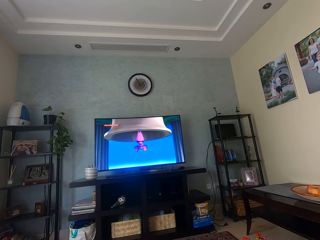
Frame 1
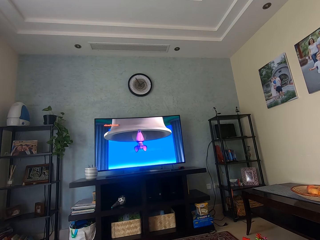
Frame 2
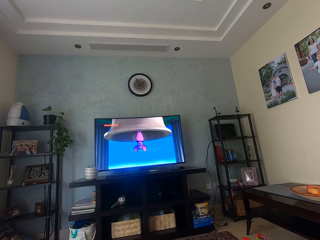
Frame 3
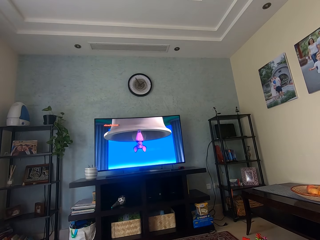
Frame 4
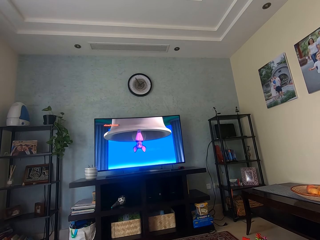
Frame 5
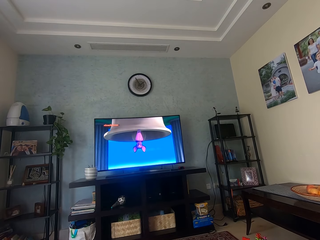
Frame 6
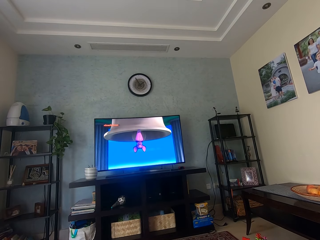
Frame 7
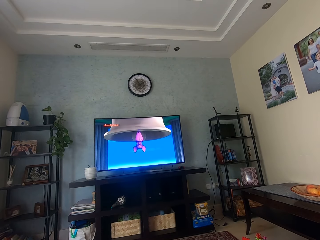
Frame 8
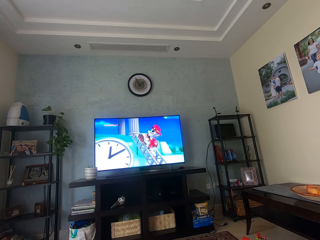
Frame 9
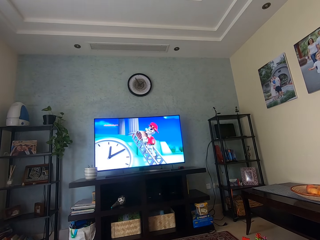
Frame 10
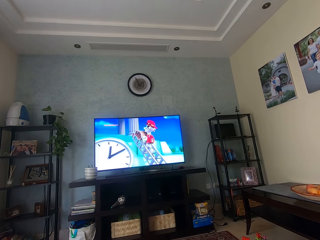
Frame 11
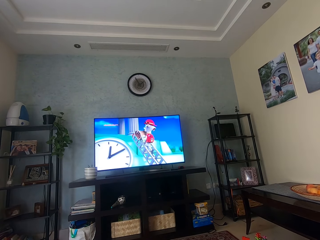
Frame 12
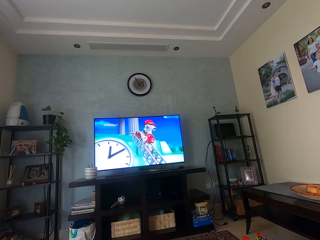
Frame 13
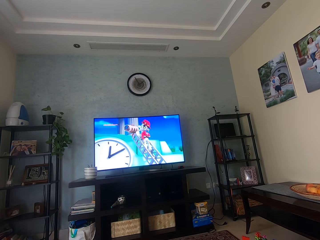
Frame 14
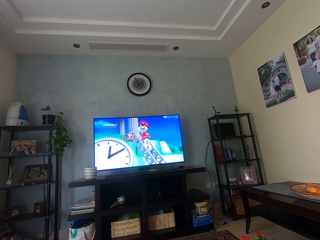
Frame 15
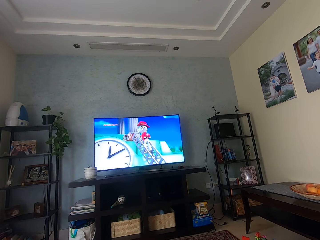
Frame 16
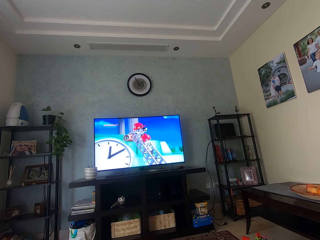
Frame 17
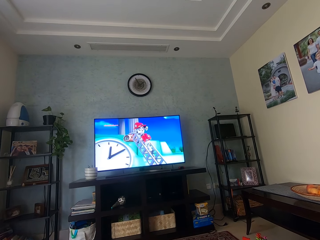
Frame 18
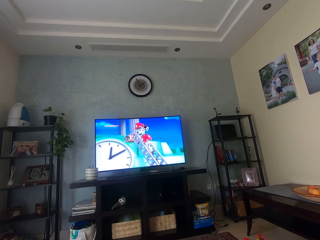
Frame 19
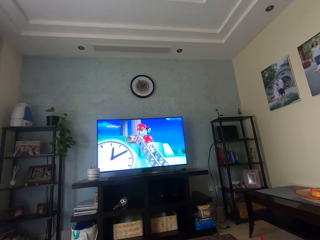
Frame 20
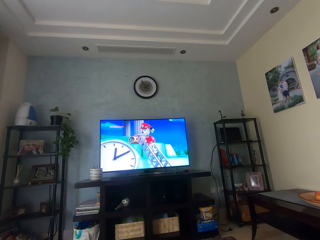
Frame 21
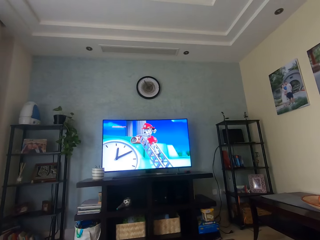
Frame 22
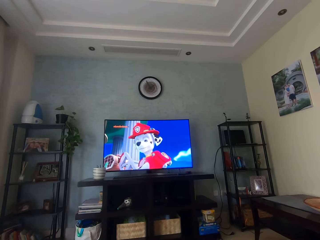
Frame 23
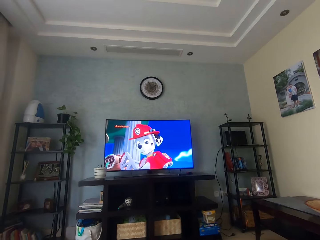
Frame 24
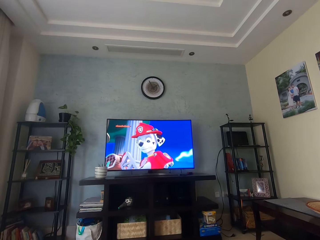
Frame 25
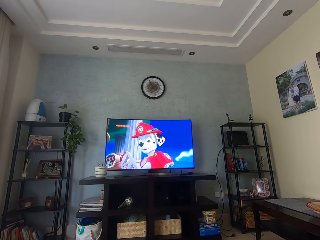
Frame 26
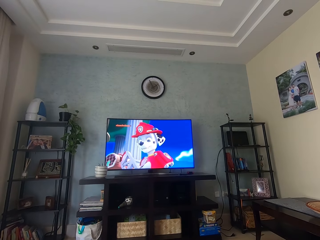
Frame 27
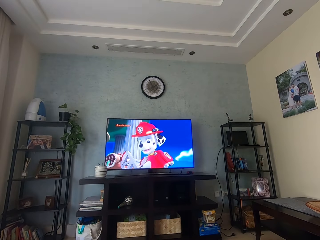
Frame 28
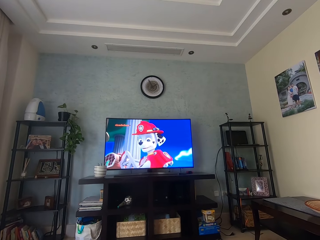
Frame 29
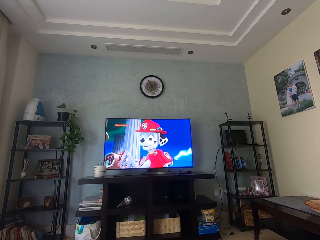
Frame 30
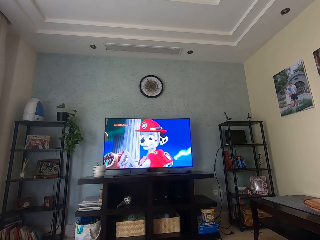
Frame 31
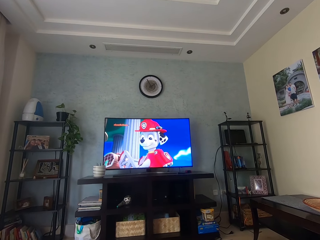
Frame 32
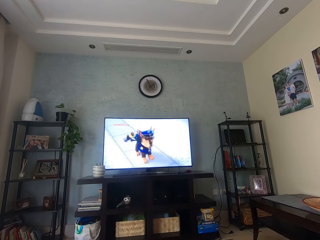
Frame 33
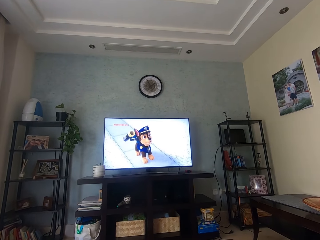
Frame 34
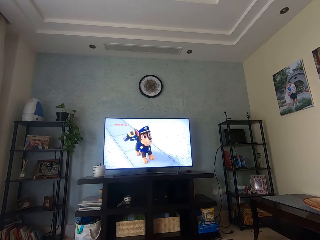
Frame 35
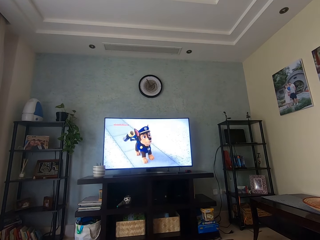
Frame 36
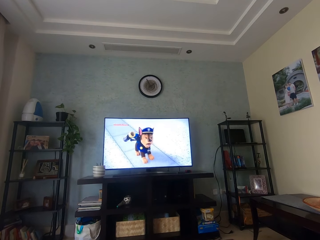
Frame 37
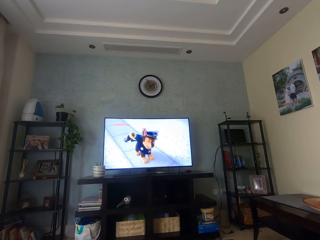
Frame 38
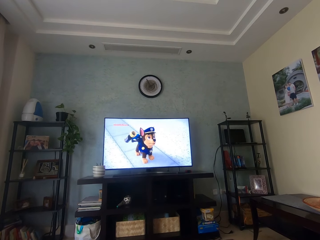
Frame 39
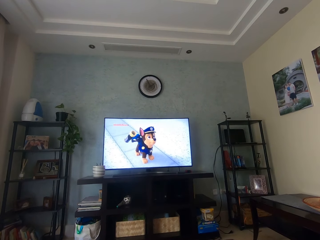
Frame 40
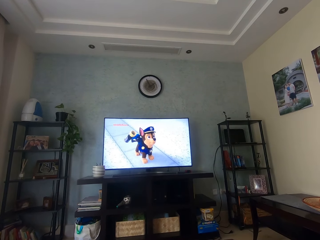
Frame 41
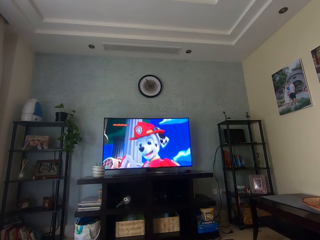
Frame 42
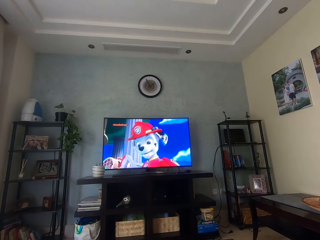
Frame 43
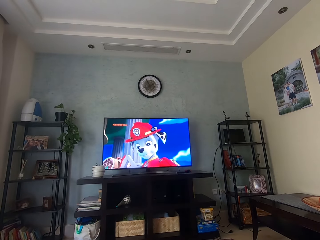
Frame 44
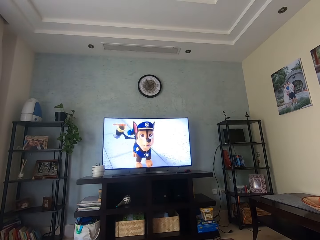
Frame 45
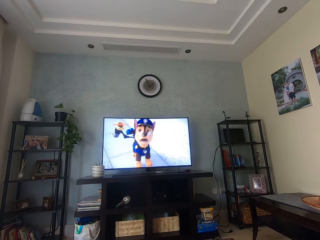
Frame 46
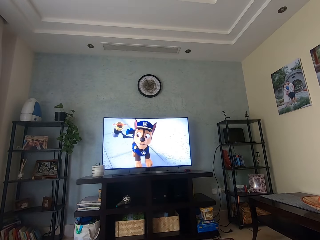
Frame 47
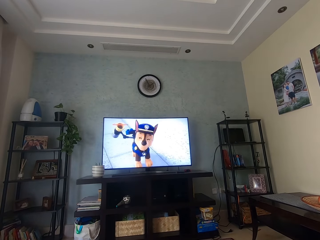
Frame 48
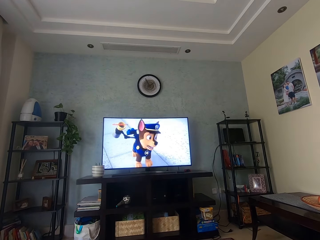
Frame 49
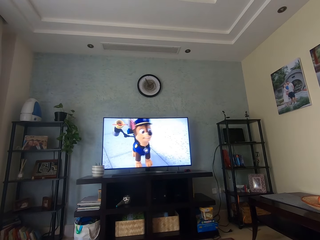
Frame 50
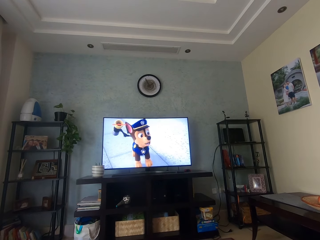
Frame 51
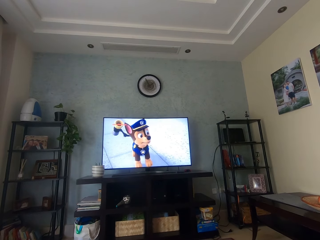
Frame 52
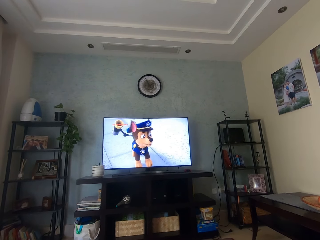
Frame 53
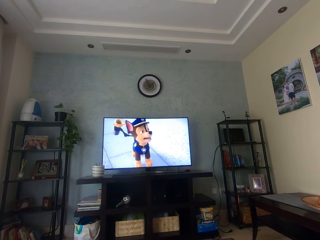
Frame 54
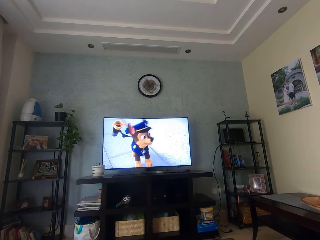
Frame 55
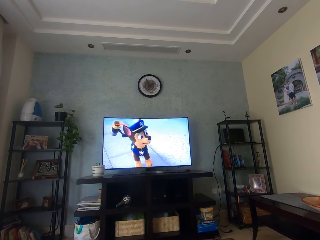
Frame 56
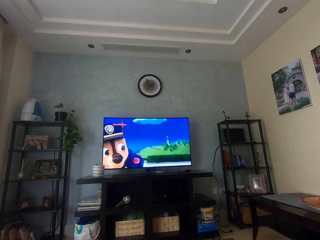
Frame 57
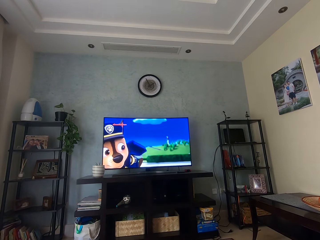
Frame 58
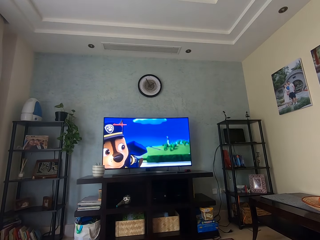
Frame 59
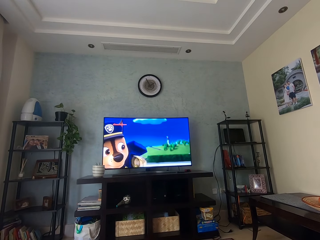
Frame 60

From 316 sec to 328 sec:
The camera wearer watches television.

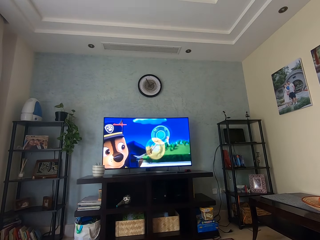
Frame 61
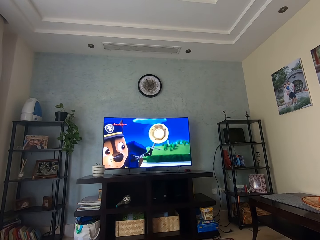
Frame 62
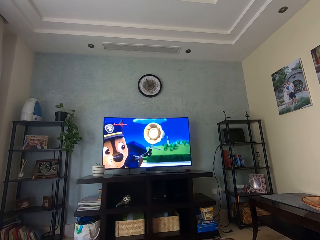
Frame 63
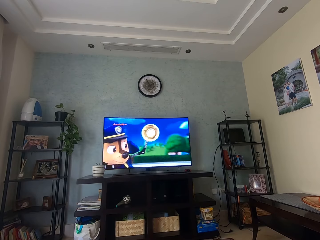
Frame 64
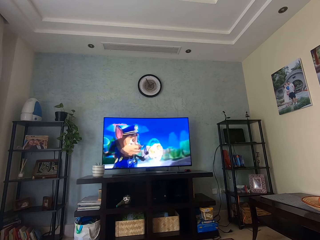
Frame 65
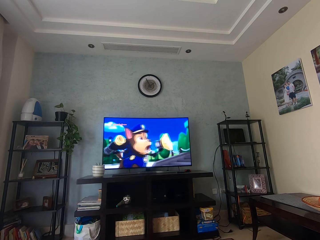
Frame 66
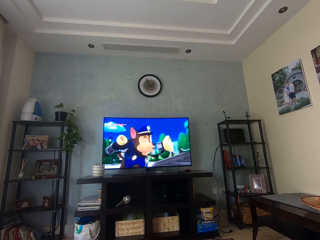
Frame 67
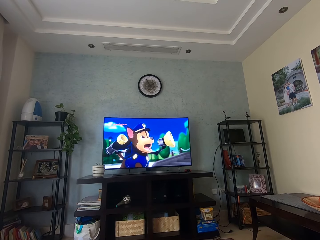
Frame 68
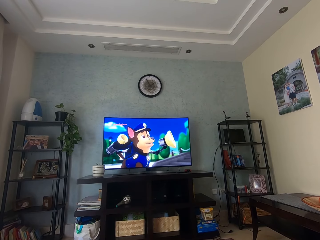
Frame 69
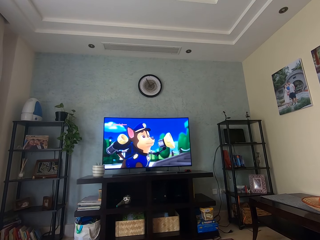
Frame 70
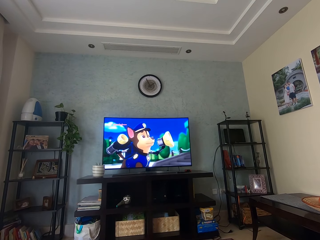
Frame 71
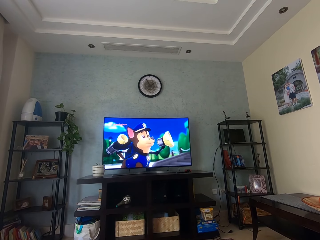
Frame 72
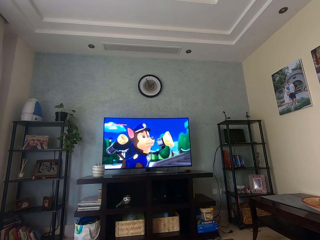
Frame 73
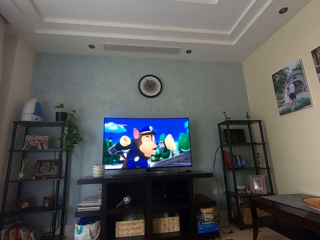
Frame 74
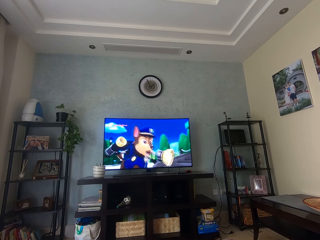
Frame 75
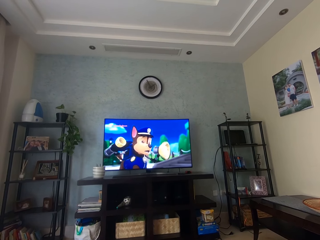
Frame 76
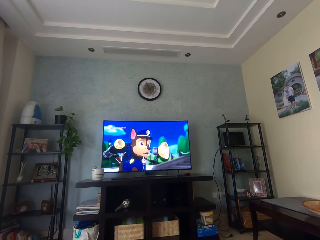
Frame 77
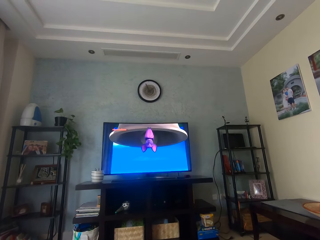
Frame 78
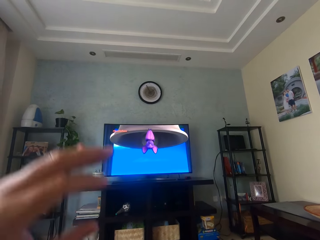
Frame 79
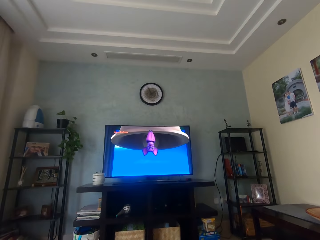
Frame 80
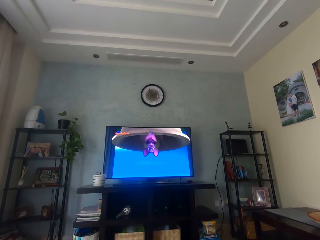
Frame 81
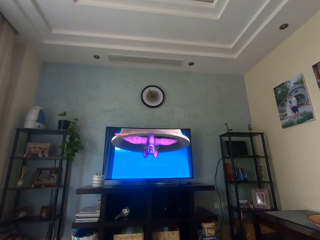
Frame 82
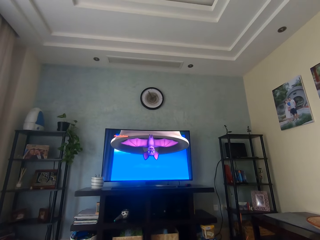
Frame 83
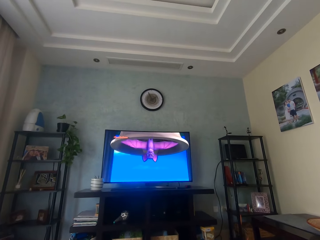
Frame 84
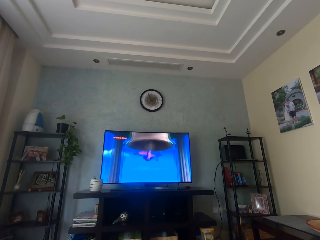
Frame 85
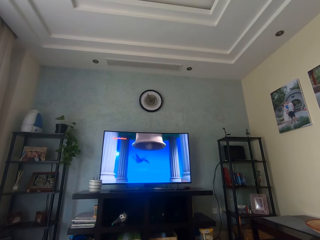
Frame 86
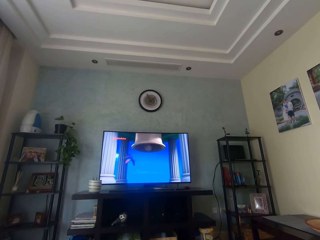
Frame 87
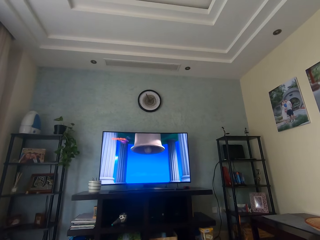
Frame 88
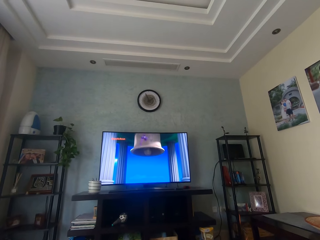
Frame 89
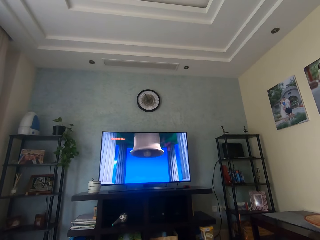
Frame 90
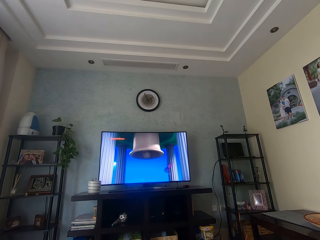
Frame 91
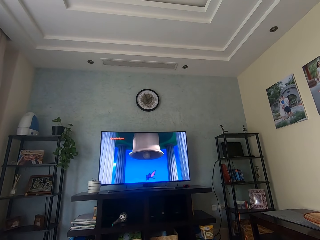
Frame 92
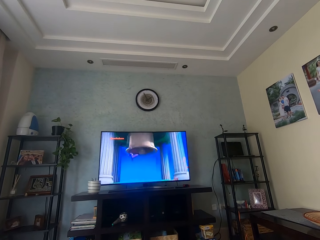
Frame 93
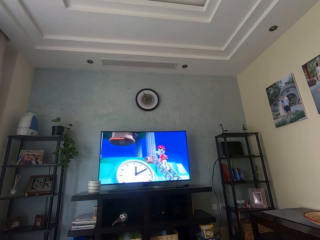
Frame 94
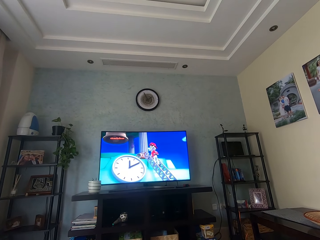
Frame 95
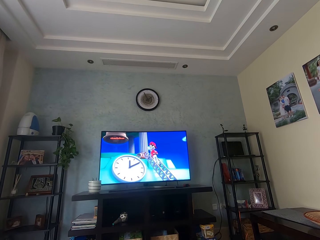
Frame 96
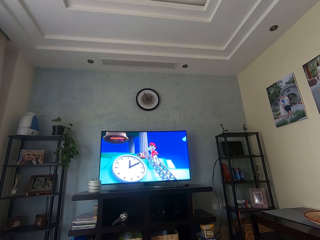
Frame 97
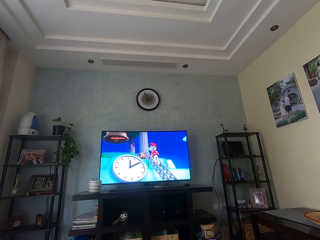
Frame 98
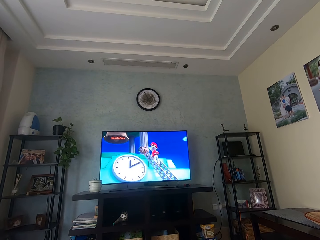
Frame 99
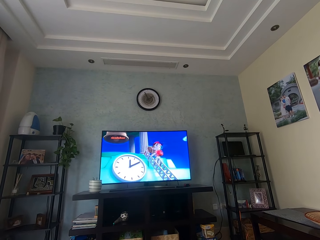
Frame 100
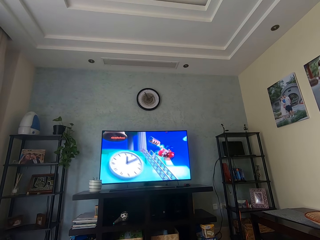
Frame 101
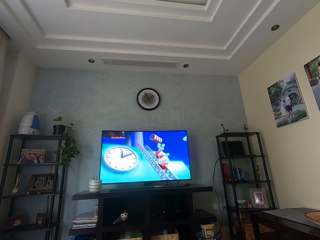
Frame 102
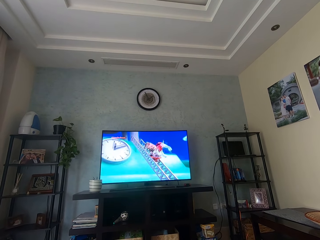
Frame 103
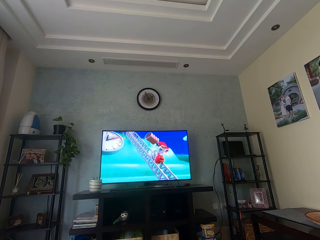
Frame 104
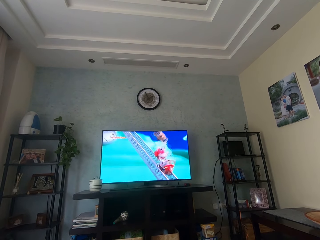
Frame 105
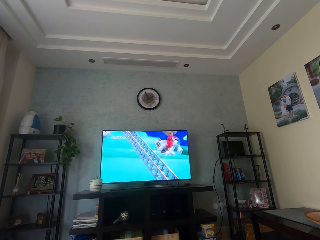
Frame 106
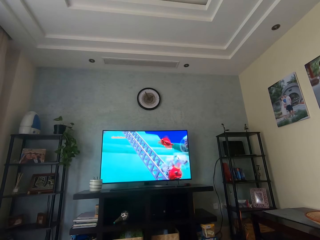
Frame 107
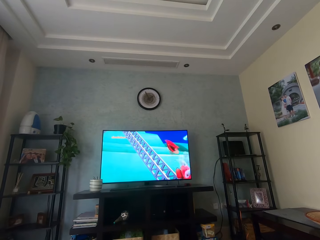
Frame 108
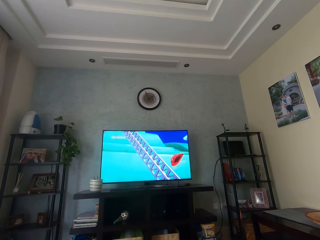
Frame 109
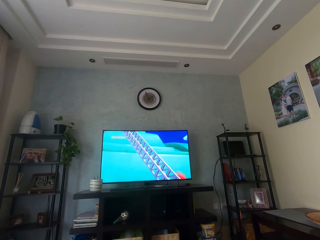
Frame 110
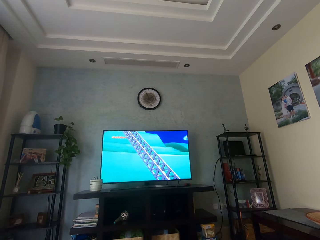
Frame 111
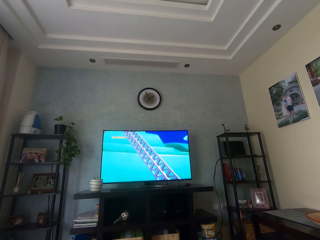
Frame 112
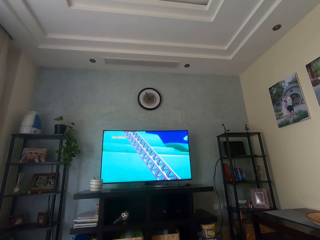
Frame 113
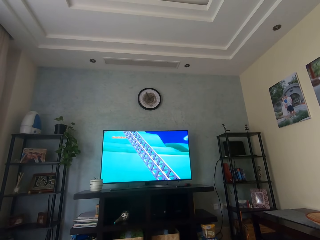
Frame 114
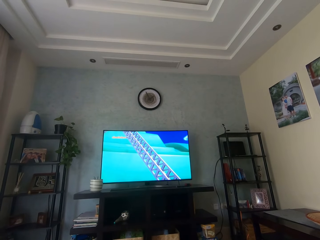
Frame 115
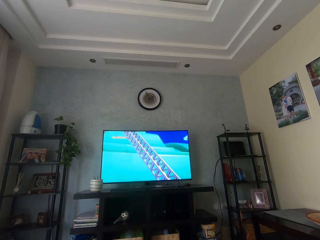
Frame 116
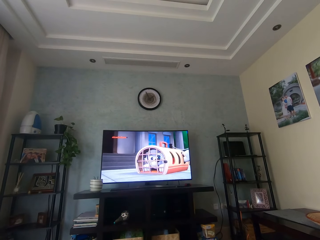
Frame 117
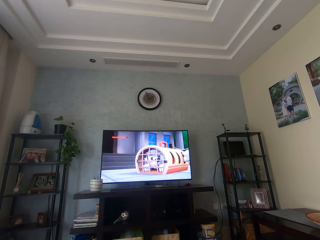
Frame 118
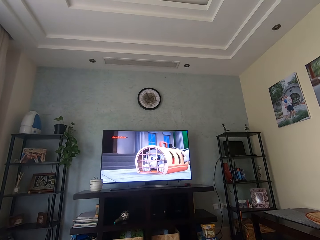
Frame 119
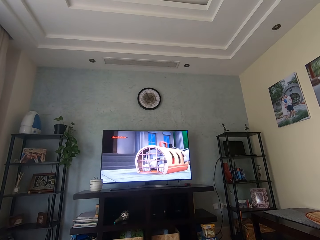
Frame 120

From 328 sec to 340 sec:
The camera wearer watches television. They raise their hand. They watch television.
